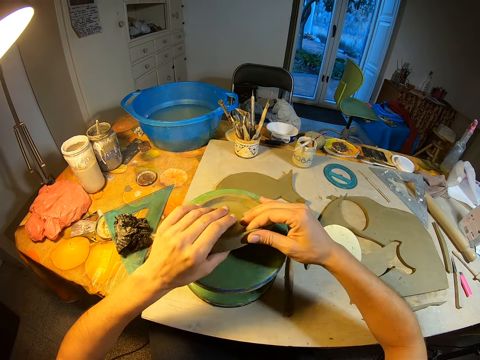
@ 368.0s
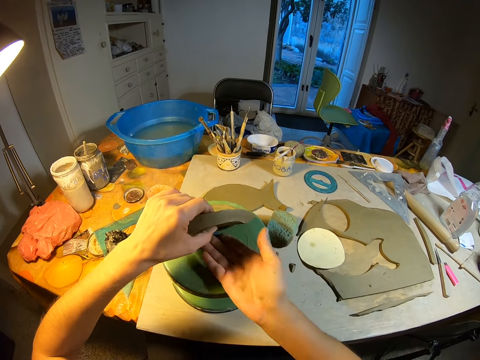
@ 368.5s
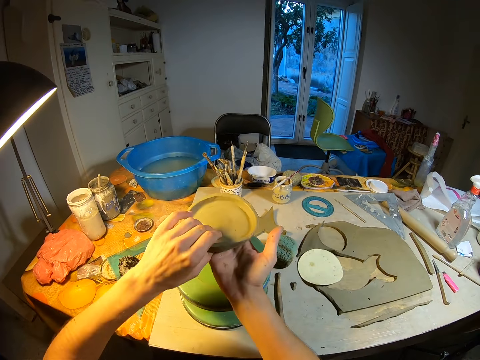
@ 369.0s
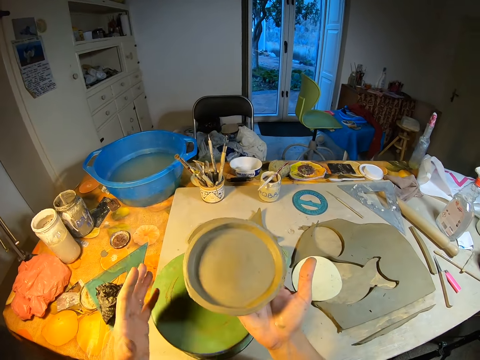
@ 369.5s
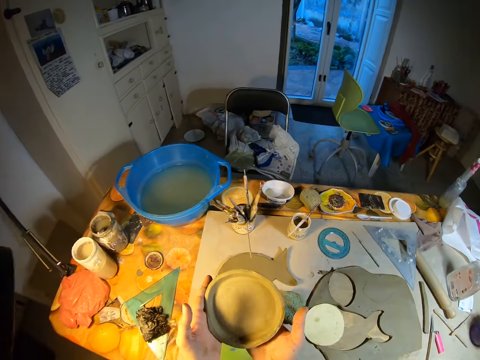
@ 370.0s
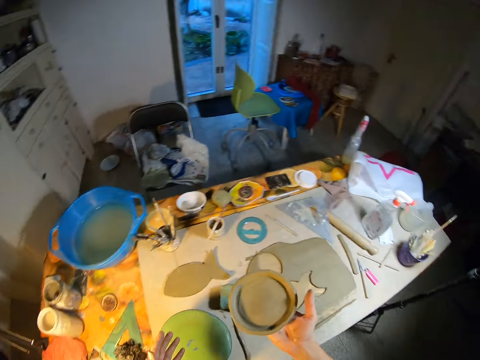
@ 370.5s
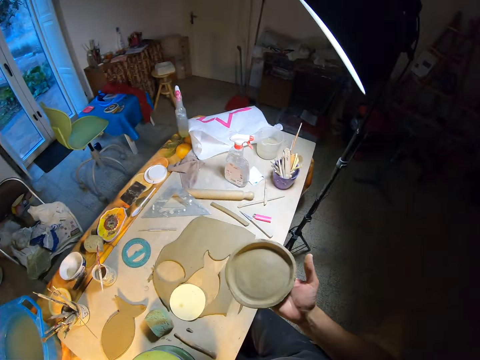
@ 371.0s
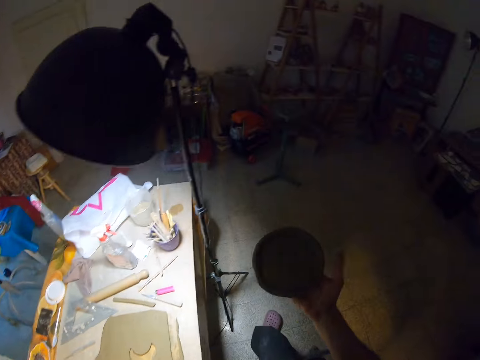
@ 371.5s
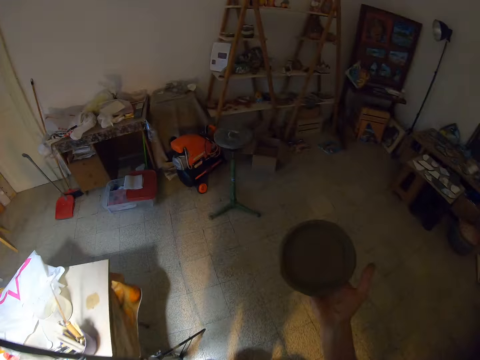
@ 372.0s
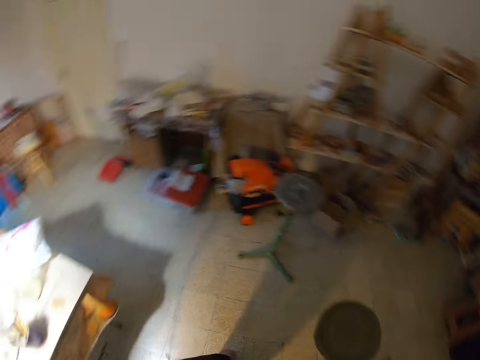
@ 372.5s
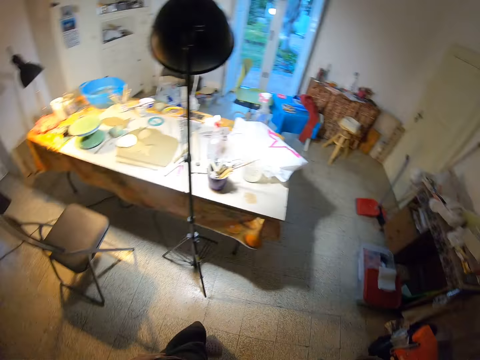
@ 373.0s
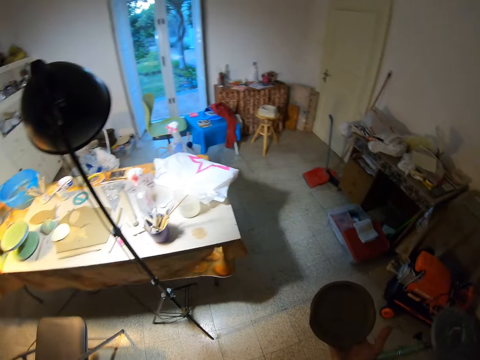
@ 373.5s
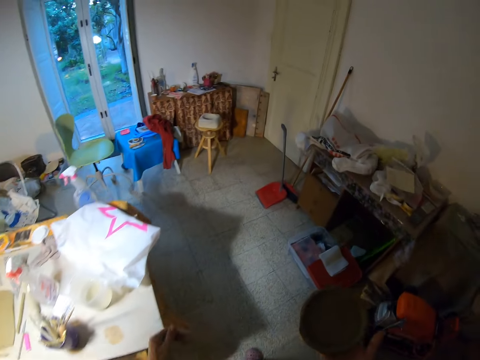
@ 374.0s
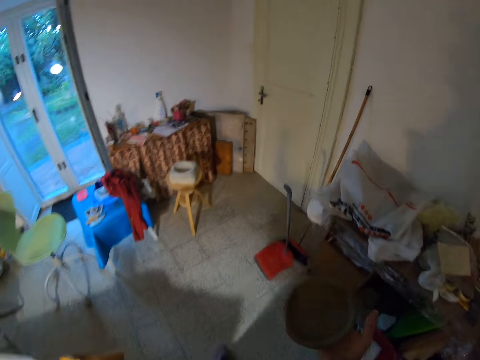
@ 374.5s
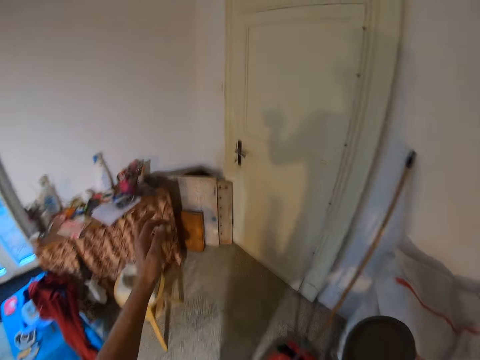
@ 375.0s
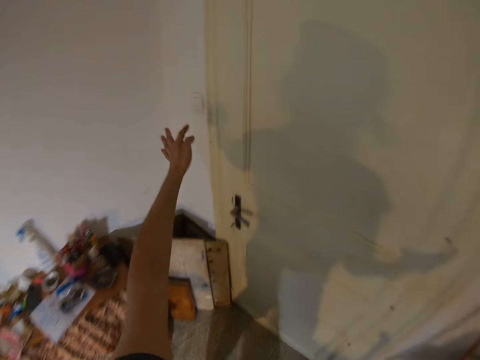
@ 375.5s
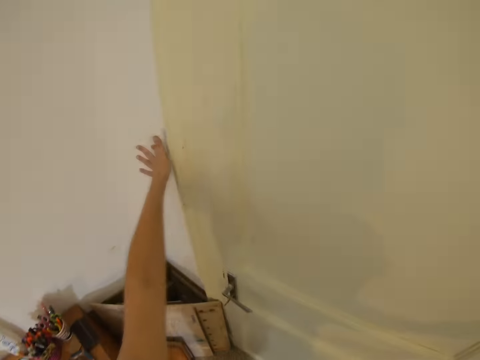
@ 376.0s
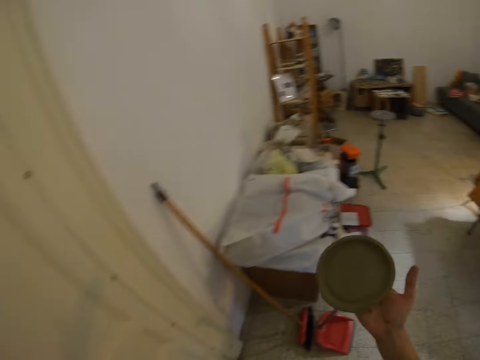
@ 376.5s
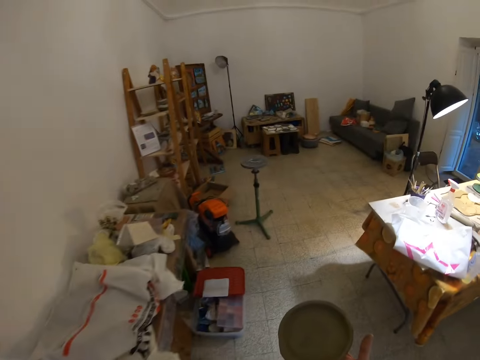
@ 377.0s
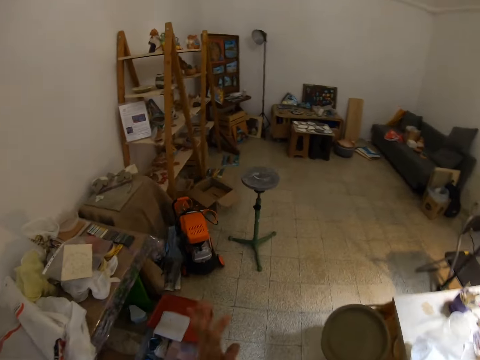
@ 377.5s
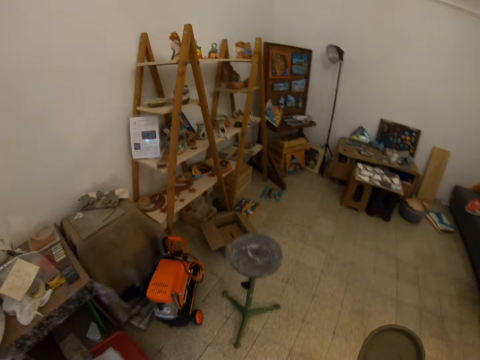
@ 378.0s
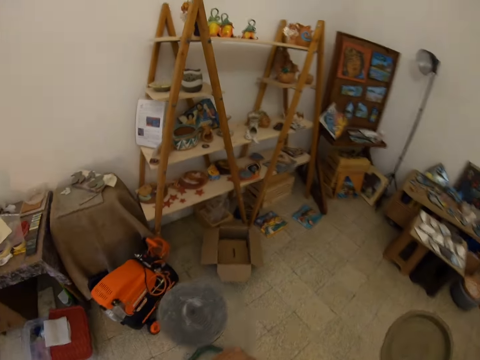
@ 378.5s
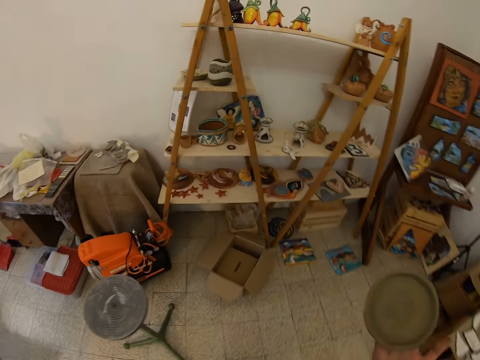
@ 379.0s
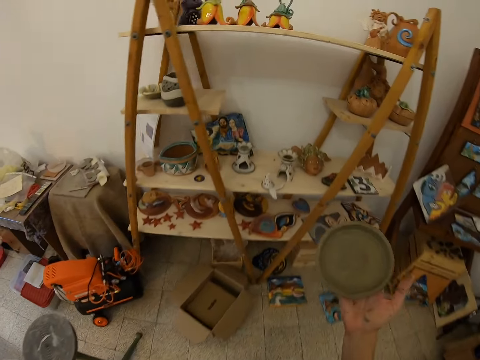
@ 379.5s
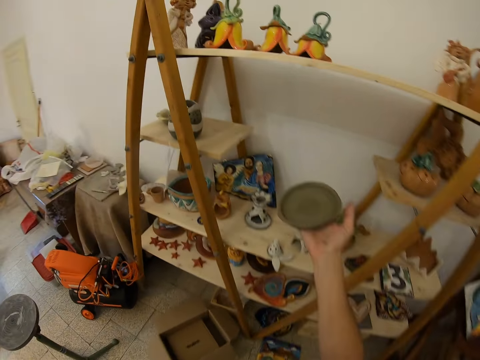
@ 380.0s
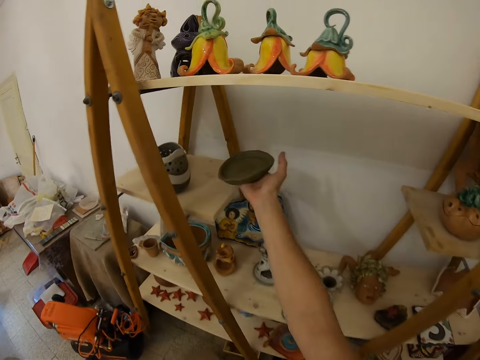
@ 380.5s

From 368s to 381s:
The camera wearer lifts the clay mold on the revolving seat on the table with her left hand. She holds the clay mold with both hands. She holds the clay mold with her right hand. She stands from a chair. She holds the clay mold with both hands. She holds the clay mold with her right hand. She walks in the house. She flips on a switch with her left hand. She carries the clay plate with her right hand.

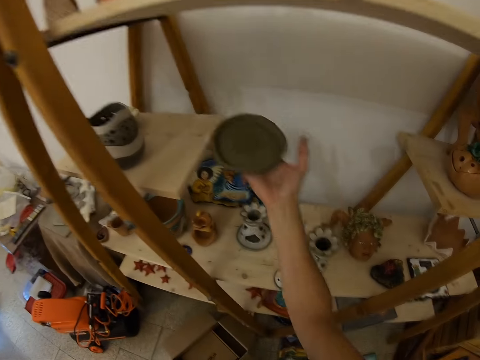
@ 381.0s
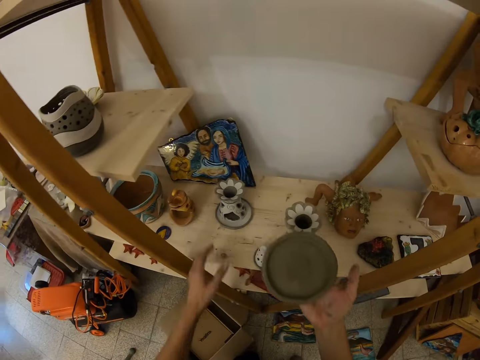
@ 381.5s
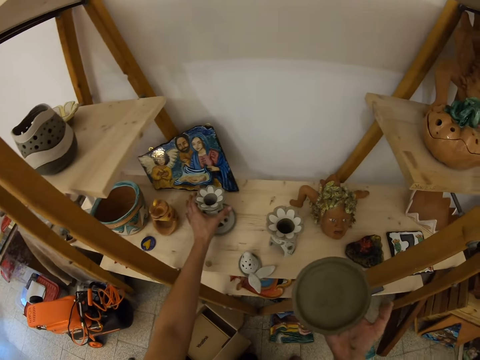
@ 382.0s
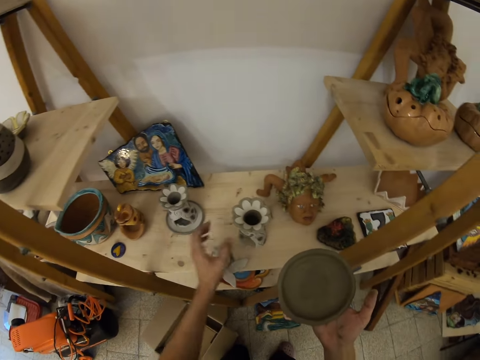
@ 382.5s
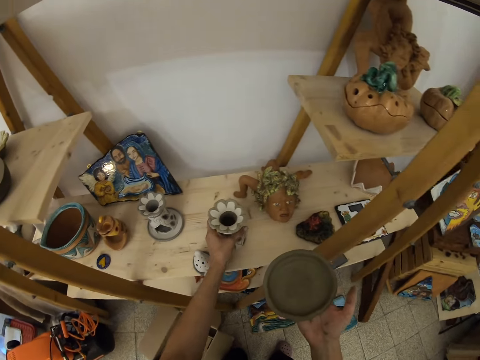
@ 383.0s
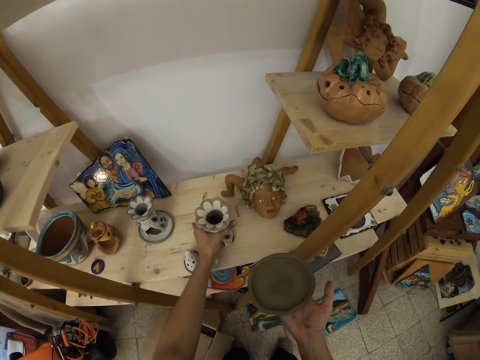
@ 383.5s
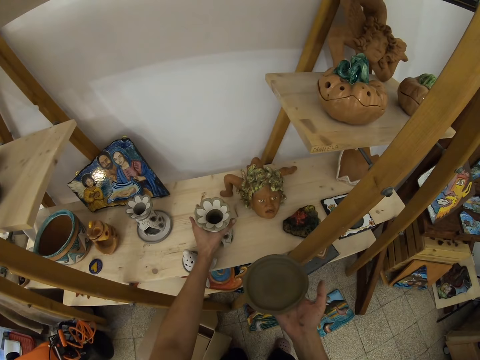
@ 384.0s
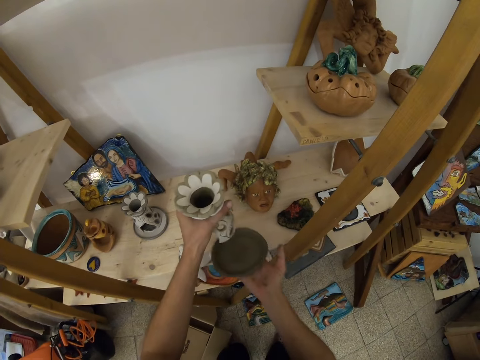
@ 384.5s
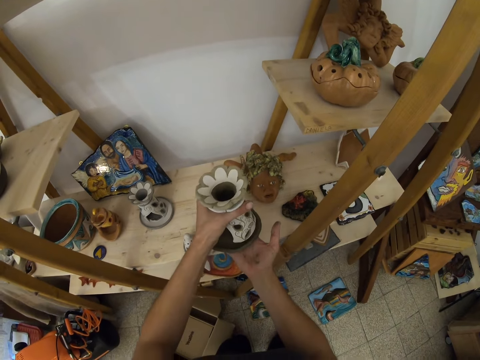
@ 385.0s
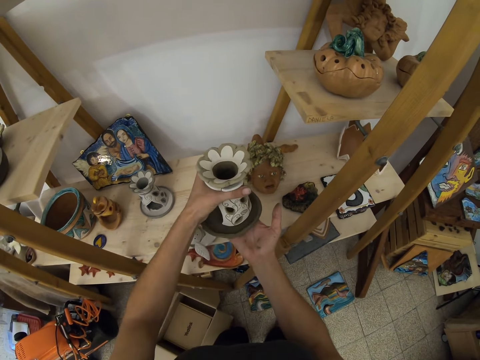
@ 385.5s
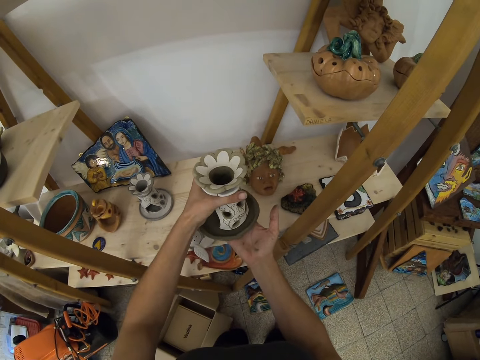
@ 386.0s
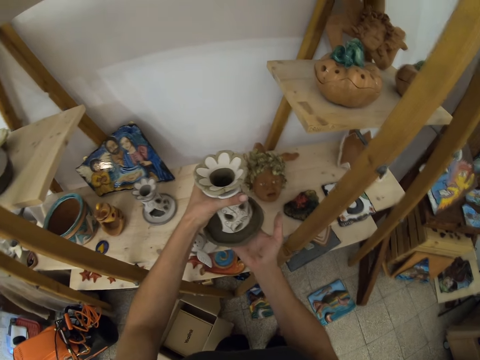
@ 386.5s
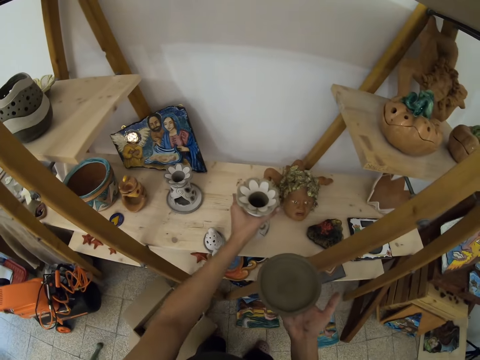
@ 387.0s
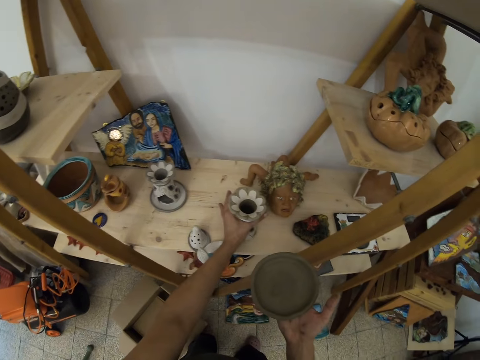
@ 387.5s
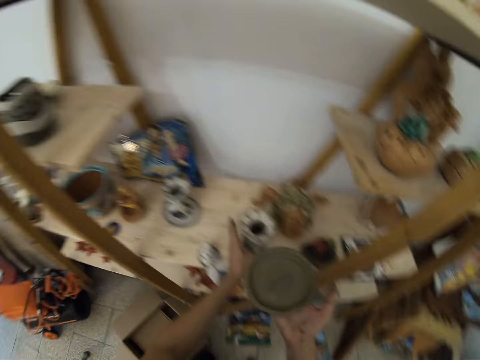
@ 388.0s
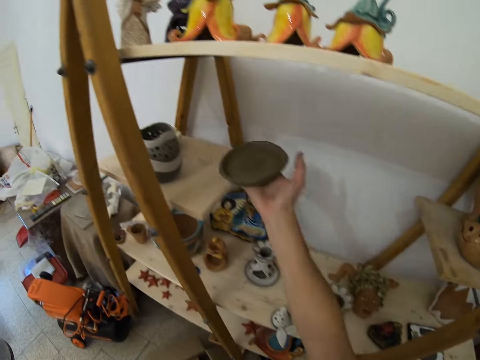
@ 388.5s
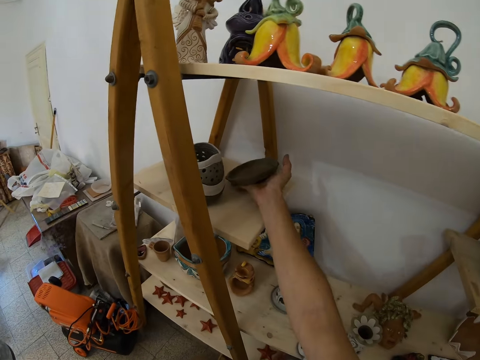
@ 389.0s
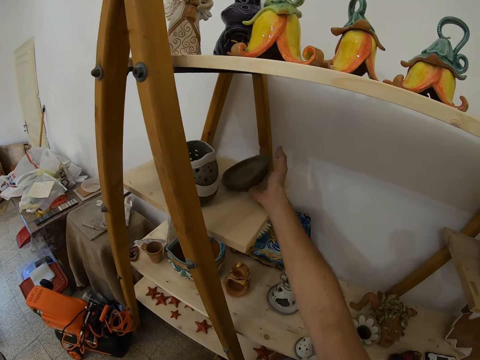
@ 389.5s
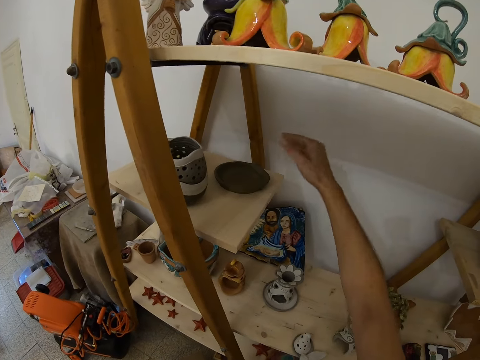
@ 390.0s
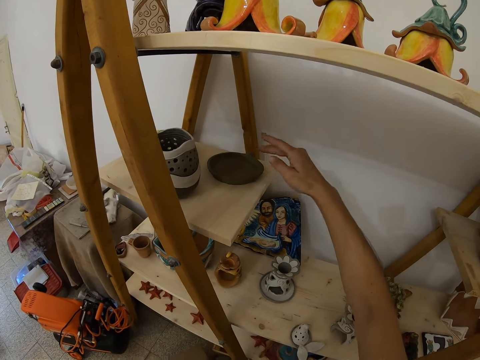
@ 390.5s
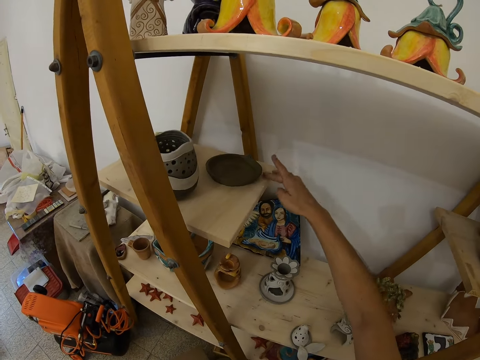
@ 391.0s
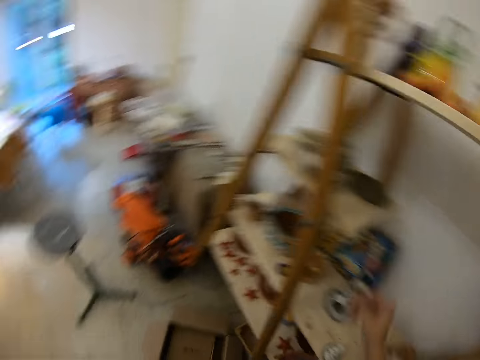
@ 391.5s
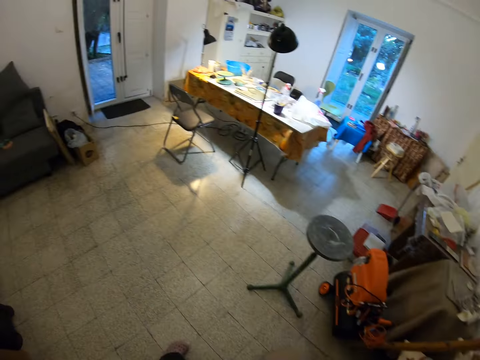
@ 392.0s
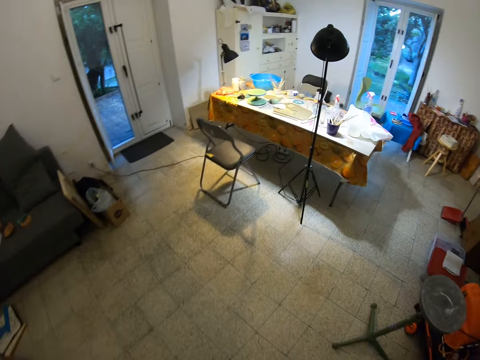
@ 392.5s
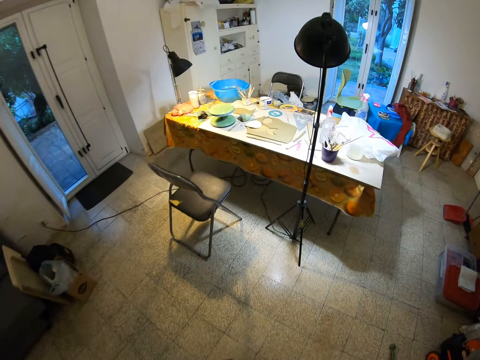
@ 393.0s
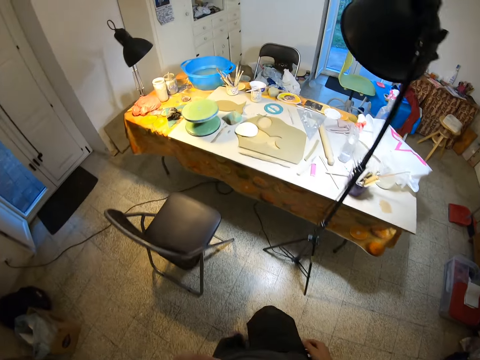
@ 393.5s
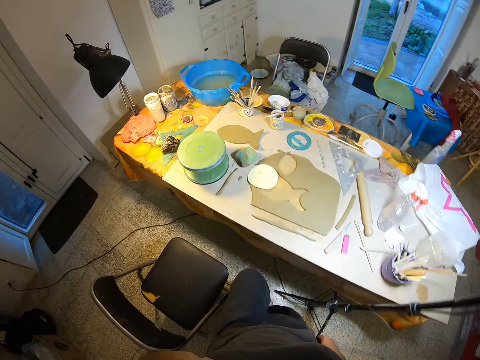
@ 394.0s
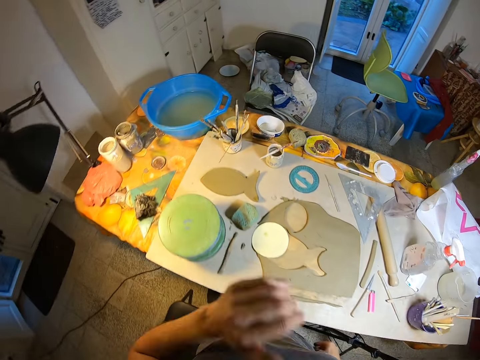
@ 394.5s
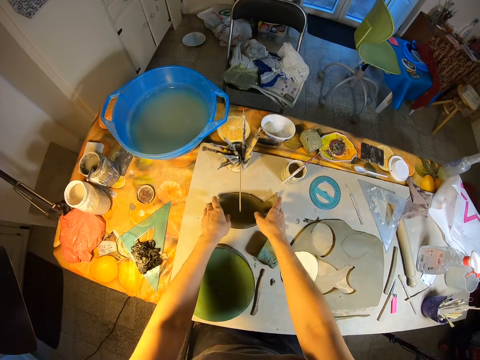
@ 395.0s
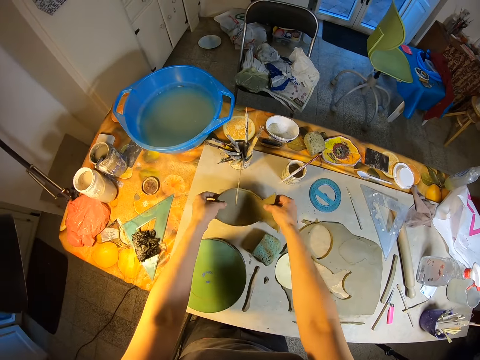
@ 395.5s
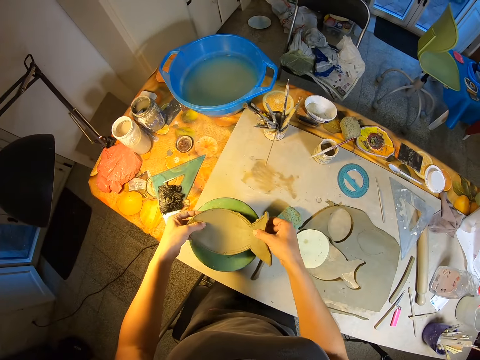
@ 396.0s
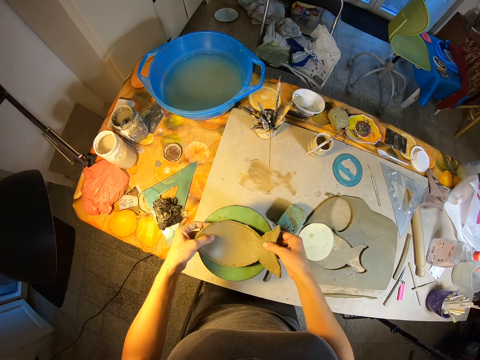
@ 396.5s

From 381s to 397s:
The camera wearer touches an art or earthen vessel with her left hand. She lifts the earthen vessel from a cupboard with her left hand. She places the earthen vessel in her left hand on the clay mold in her right hand. She drops the earthen vessel from her left hand on the cupboard. She places the clay mold in her right hand into the cupboard. She wipes the cupboard with her right hand. She walks towards the table. She lifts a clay mold or wet clay art on the table with both hands. She puts the wet clay art on the stand.
